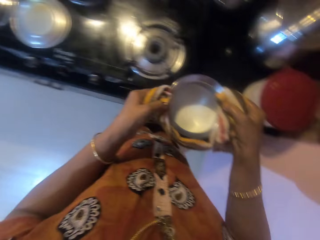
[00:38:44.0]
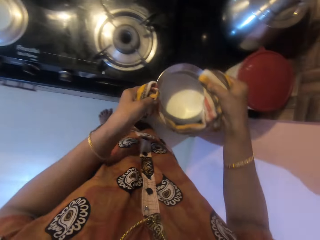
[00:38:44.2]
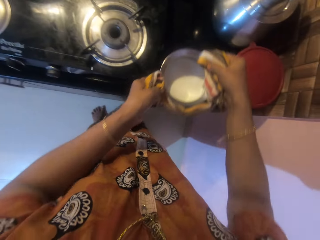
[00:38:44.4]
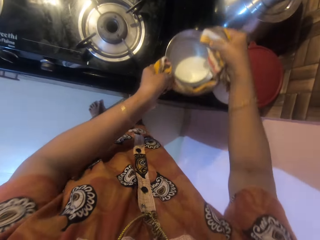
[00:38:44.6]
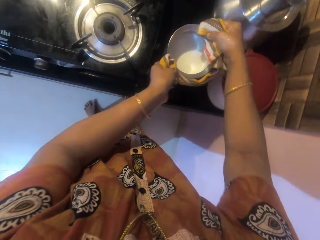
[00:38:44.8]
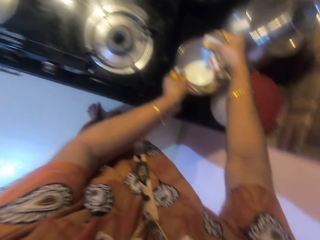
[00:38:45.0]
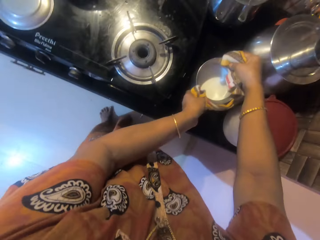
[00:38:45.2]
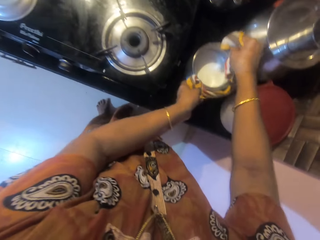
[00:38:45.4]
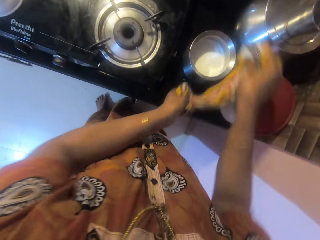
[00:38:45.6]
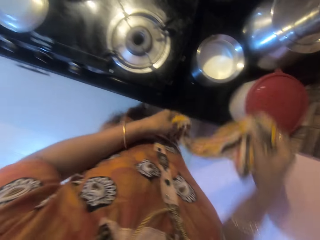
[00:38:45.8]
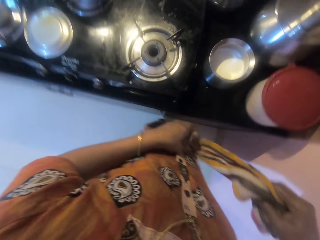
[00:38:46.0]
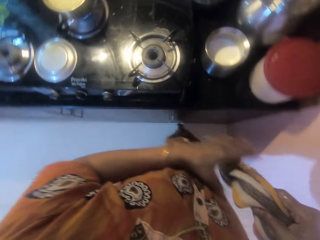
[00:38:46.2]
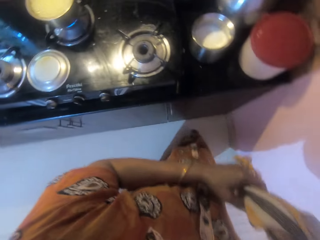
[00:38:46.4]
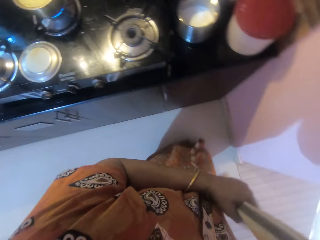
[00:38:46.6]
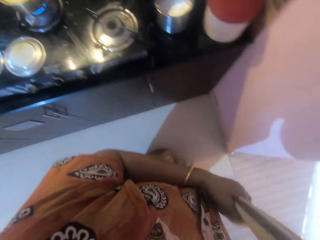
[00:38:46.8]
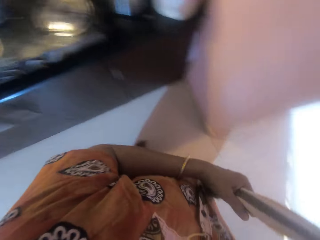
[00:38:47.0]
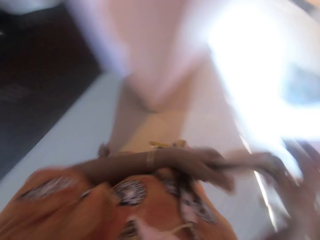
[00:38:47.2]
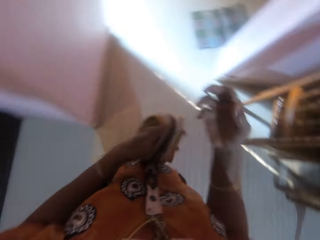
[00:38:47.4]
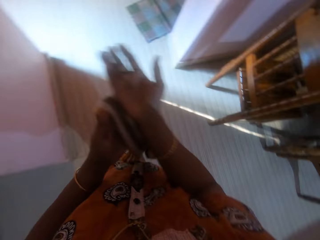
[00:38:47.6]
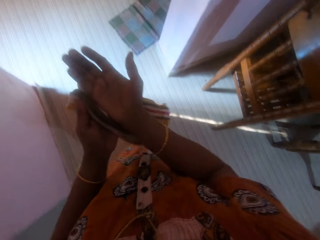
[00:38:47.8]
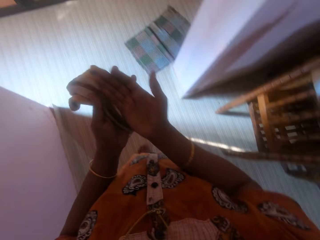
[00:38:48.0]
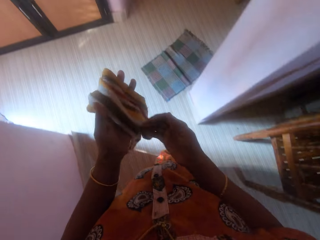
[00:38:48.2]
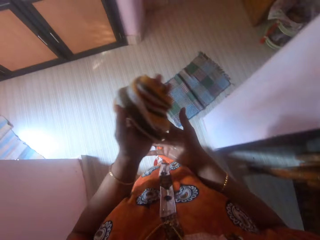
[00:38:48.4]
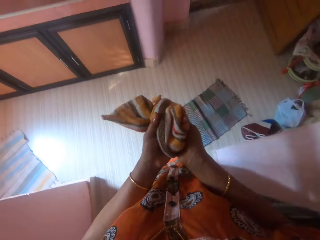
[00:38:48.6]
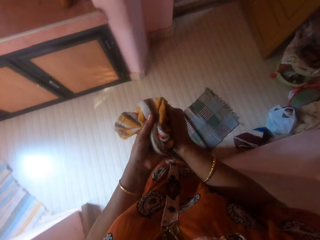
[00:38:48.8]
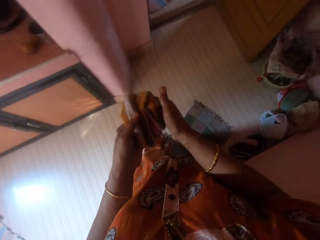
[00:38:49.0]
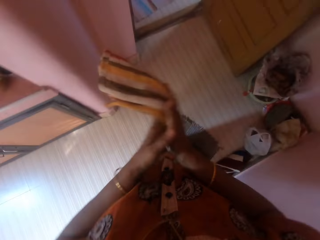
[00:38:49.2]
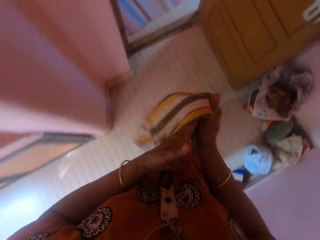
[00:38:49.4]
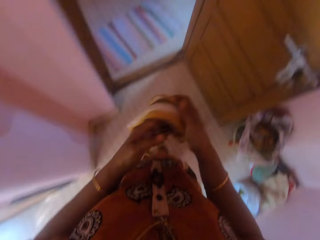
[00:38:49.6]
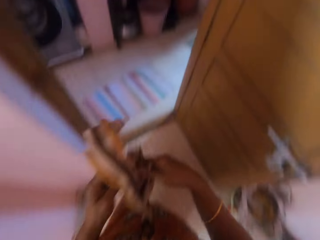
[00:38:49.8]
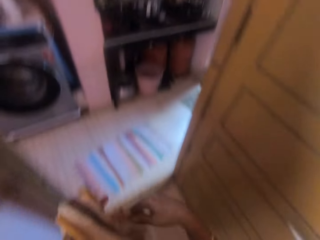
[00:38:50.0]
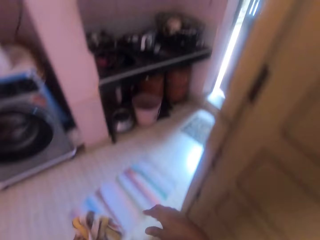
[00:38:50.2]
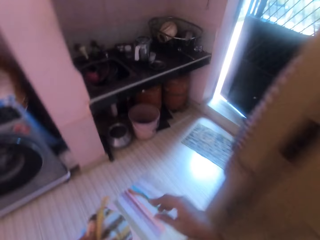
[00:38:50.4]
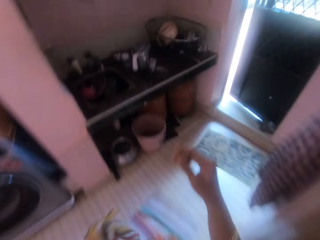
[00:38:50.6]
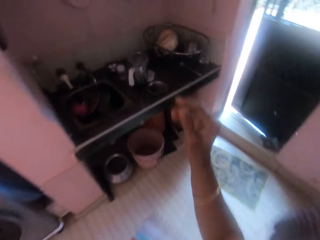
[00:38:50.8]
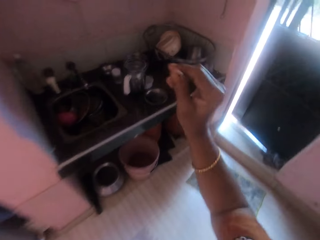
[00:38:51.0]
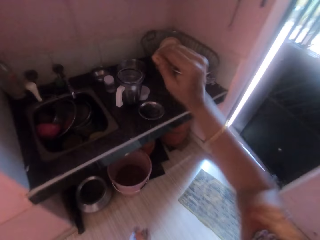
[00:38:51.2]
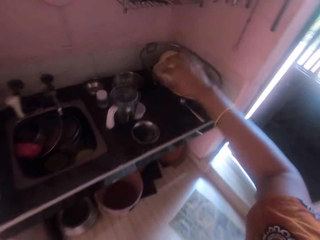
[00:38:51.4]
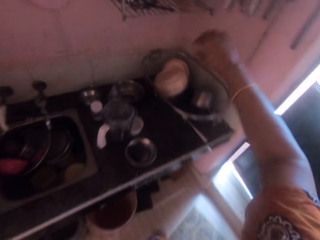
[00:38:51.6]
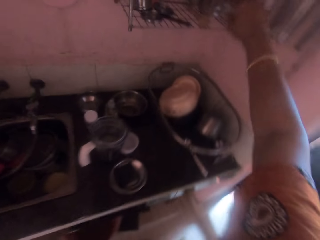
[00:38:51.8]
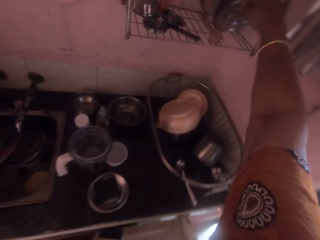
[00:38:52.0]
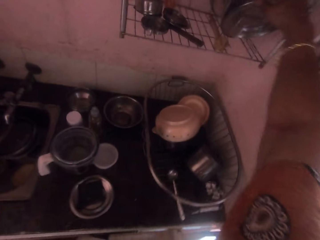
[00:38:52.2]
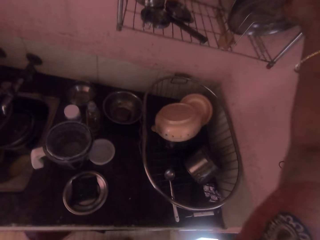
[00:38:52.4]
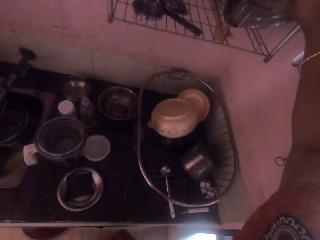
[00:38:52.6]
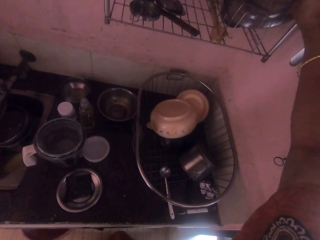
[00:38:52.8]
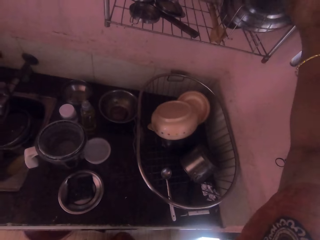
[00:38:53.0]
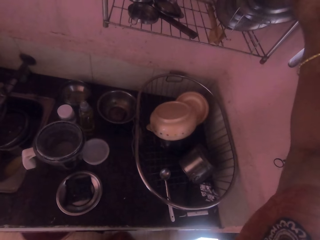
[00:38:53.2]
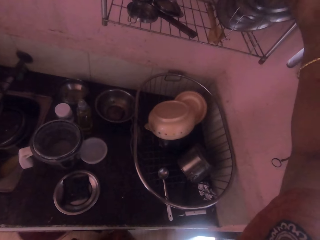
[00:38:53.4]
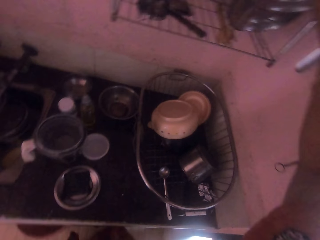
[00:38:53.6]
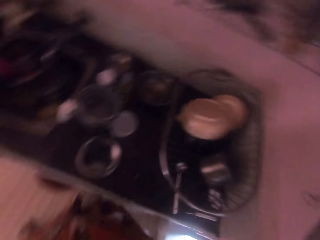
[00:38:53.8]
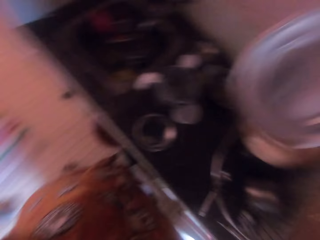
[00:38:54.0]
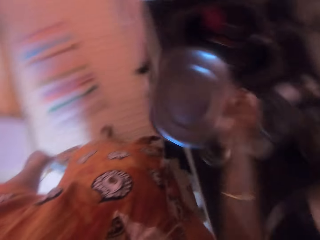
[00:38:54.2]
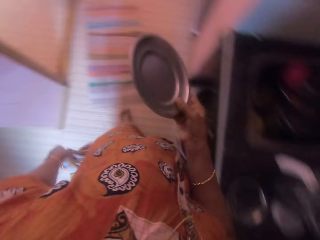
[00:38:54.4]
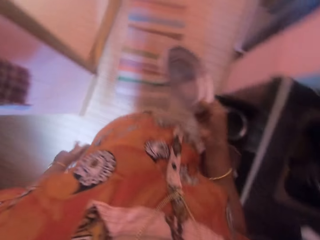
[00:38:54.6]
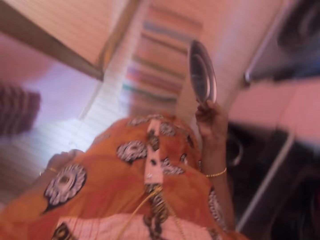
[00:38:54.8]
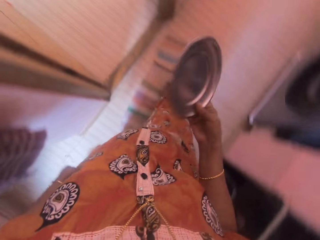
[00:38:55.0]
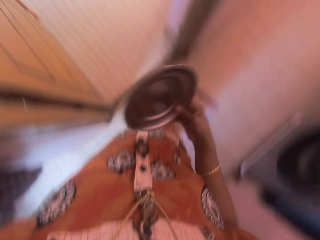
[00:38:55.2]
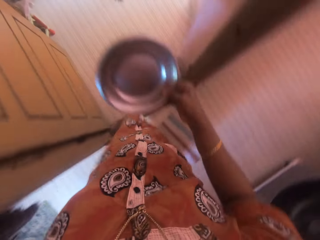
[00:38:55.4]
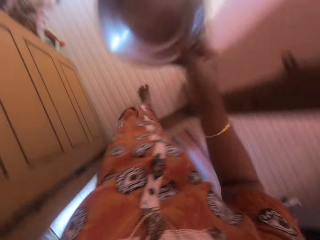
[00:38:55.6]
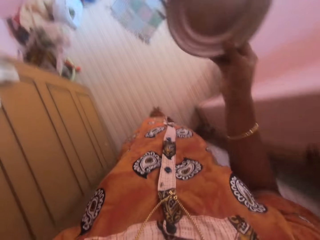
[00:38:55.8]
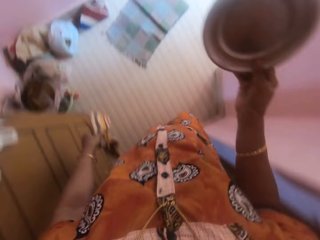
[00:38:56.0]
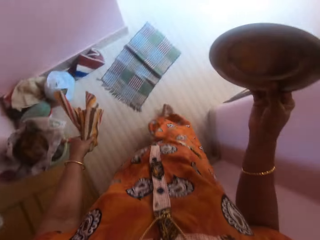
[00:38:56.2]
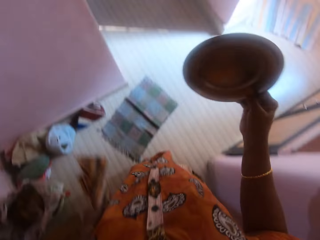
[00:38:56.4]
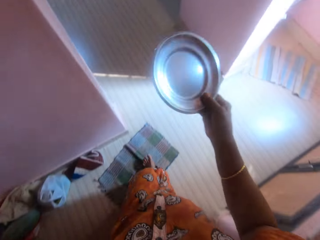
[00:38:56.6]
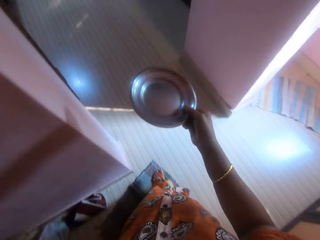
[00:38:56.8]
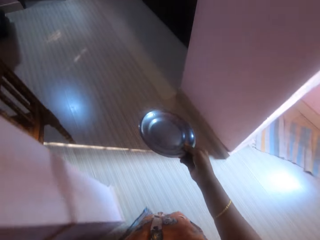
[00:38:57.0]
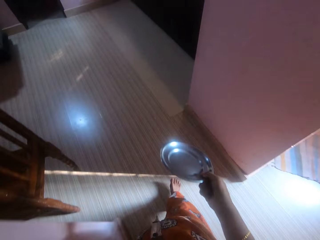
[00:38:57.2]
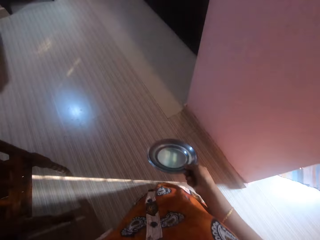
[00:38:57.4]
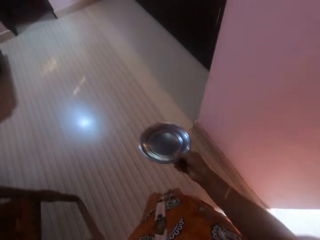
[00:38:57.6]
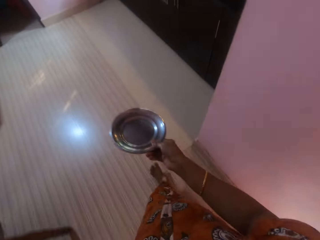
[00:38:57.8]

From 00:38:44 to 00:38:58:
The camera wearer drops the other pot on the counter. She cleans her hands with the napkin. She walks in the room. She picks another cover from another rack with her right hand. She walks in the room again.

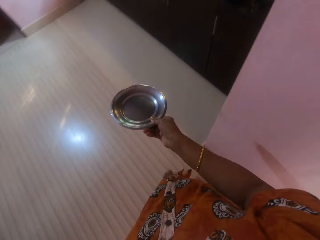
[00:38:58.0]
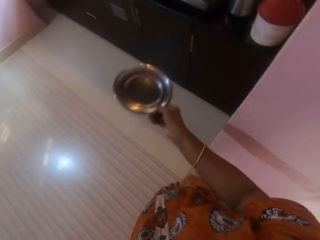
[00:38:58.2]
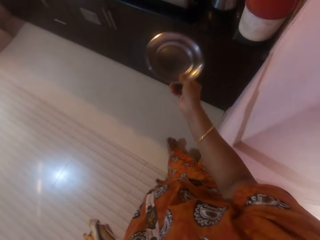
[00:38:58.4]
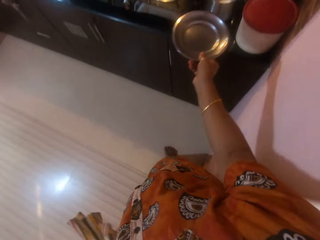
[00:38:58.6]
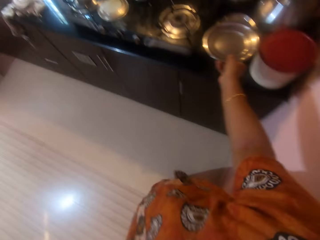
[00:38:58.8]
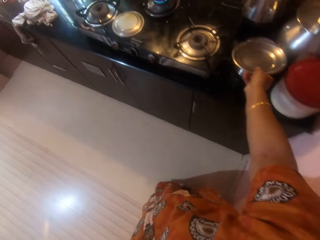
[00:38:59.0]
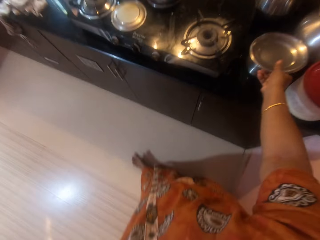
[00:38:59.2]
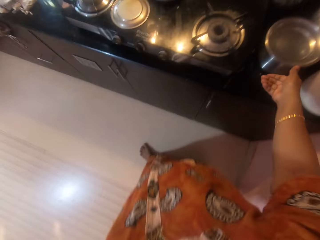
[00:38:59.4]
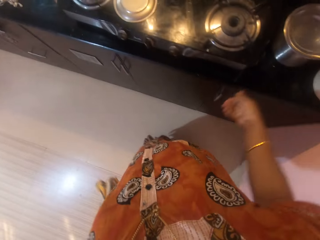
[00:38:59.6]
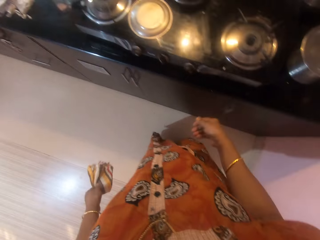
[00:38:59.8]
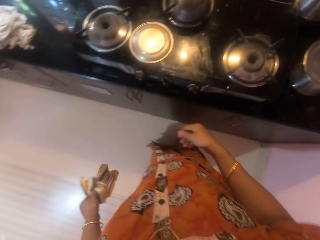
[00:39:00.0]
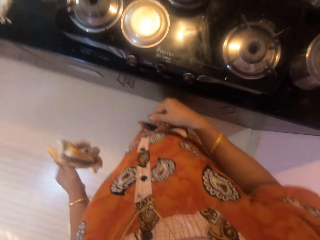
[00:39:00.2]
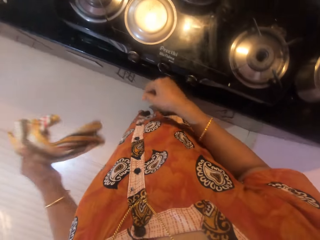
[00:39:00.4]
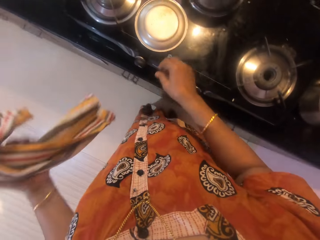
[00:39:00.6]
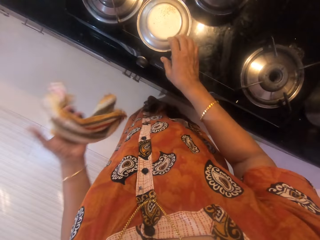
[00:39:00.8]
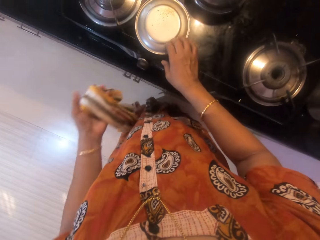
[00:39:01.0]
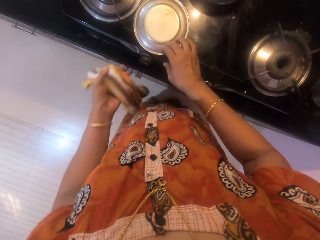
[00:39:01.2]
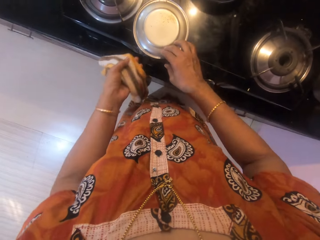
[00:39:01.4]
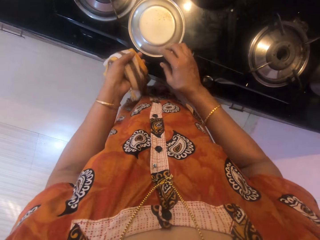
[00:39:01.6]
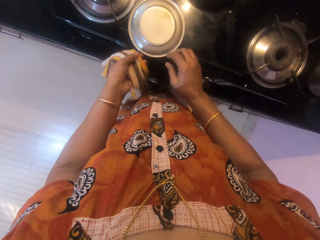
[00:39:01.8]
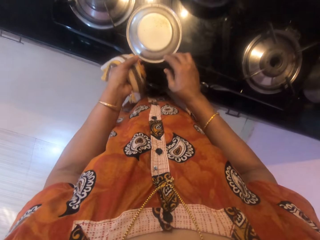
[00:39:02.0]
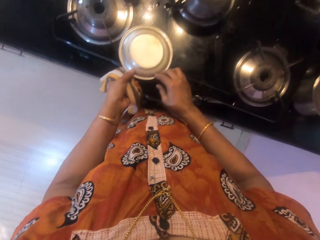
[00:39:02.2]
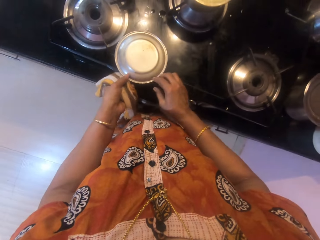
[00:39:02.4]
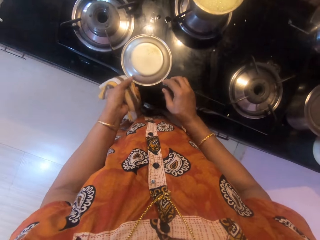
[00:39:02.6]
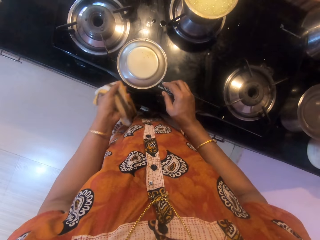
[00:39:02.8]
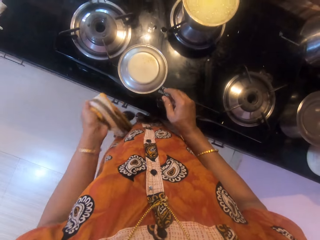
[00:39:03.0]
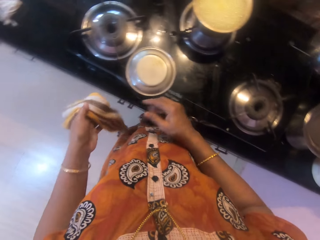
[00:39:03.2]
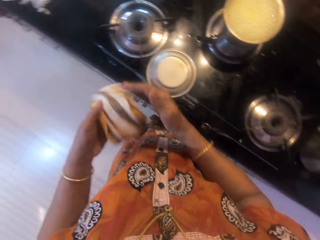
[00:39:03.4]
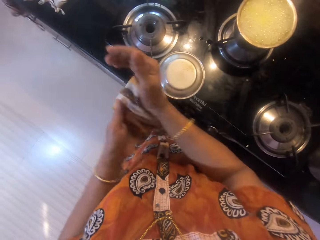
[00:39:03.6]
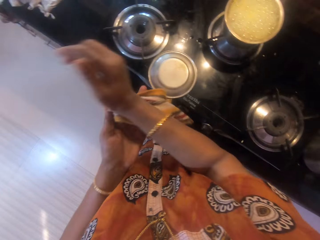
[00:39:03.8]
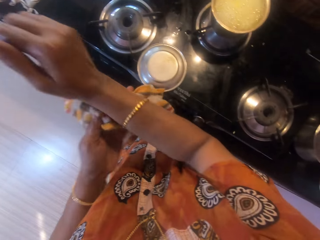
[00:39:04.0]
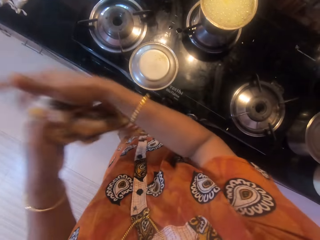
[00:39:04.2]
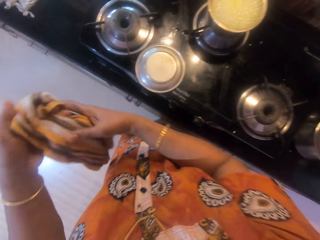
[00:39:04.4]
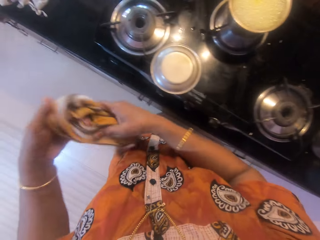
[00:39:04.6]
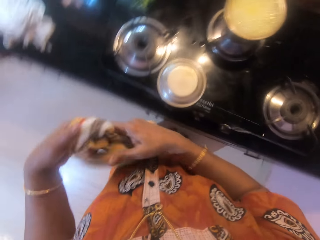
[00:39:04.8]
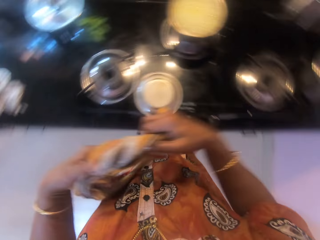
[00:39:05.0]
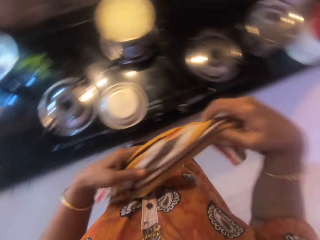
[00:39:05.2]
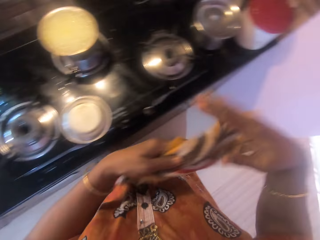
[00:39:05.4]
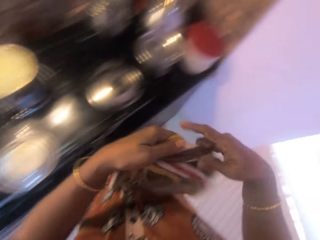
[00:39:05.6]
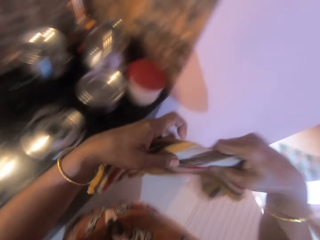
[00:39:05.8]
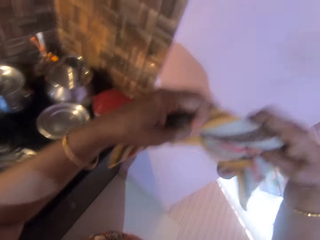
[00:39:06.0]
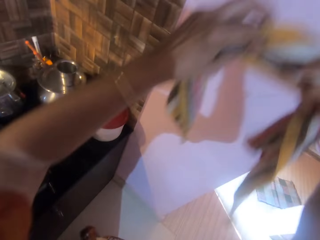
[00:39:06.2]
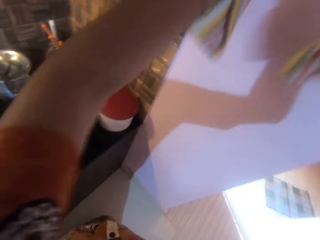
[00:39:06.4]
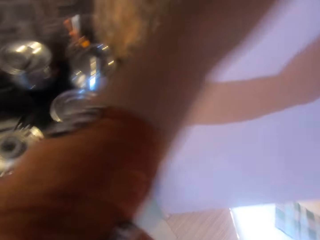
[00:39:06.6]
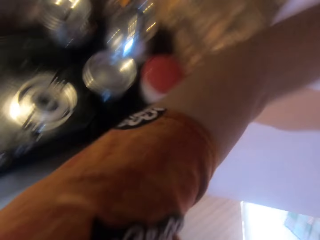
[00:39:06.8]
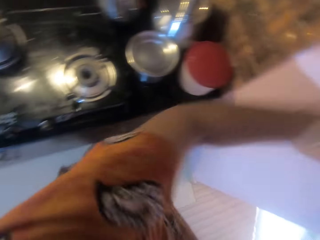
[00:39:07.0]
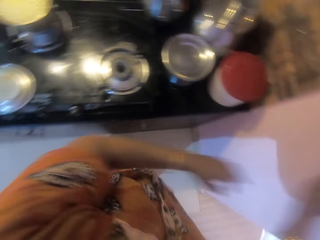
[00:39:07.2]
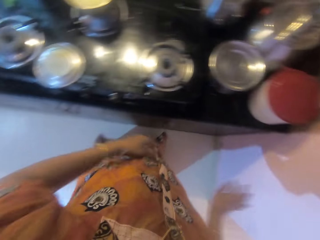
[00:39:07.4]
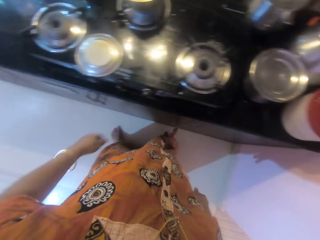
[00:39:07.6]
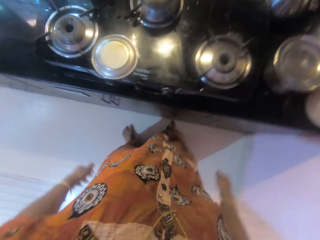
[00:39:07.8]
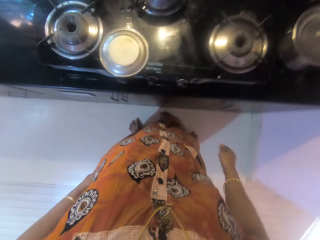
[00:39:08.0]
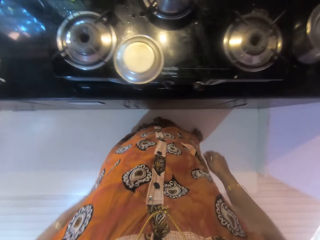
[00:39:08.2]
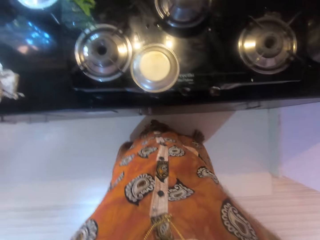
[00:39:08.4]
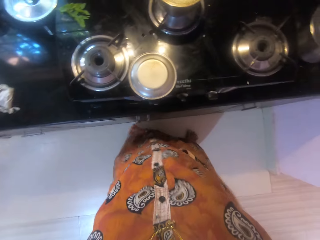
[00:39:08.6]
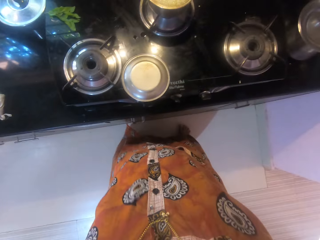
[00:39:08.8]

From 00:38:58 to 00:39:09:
The camera wearer closes the other pot with the other cover. She moves the pot cover on the cooker with her right hand. She cleans her hands with the napkin. She hangs the napkin on the wall. She stares.
